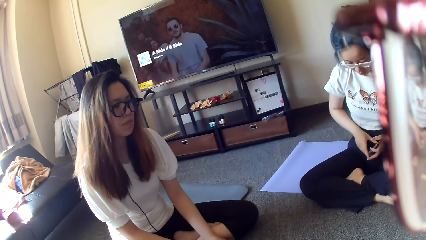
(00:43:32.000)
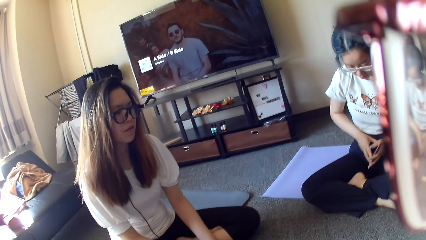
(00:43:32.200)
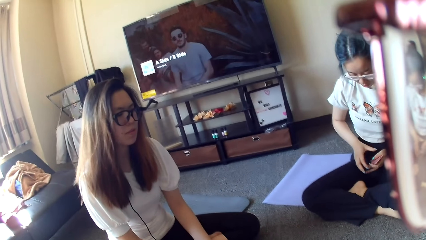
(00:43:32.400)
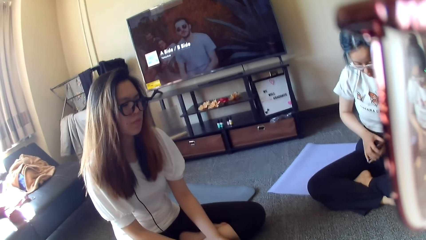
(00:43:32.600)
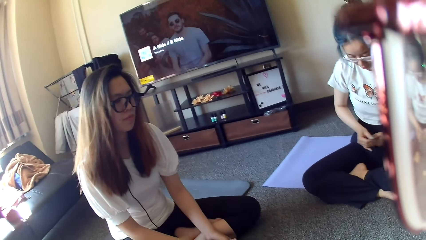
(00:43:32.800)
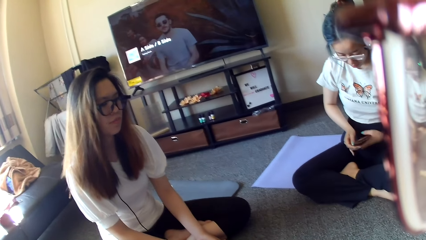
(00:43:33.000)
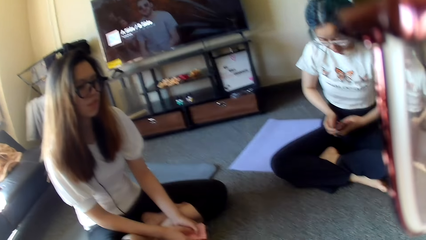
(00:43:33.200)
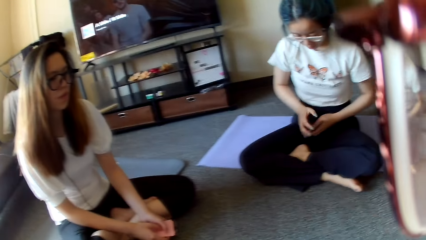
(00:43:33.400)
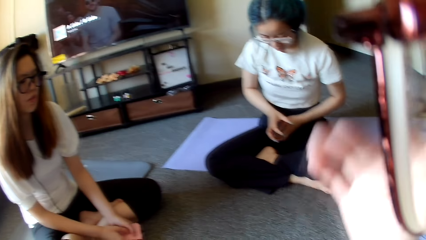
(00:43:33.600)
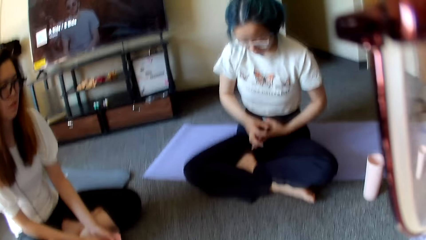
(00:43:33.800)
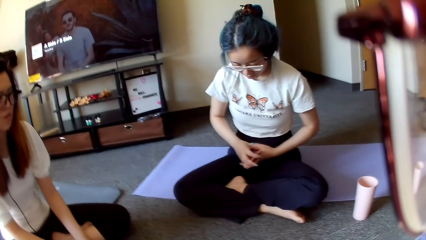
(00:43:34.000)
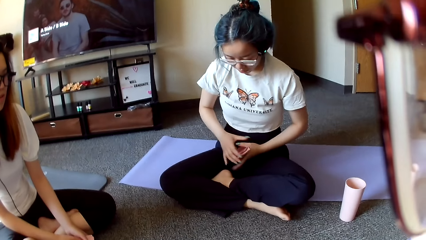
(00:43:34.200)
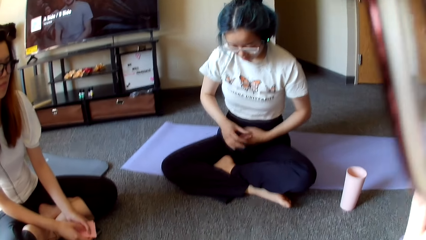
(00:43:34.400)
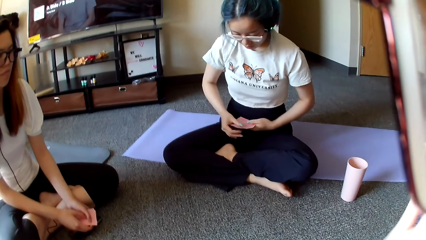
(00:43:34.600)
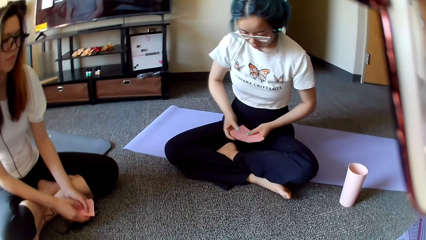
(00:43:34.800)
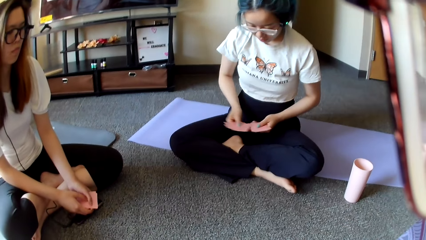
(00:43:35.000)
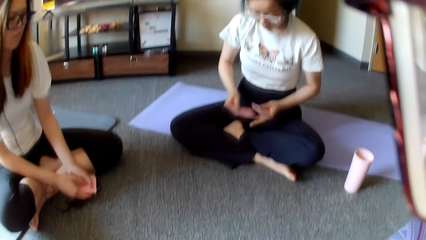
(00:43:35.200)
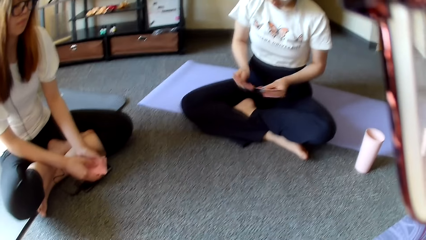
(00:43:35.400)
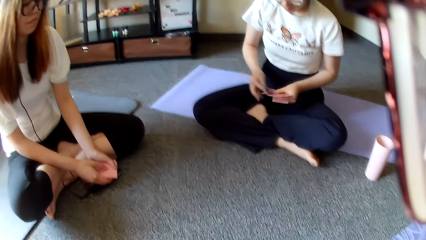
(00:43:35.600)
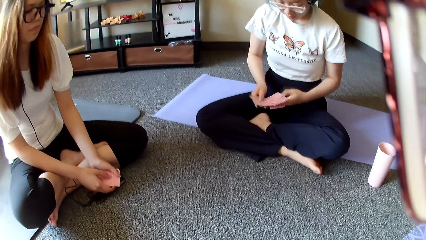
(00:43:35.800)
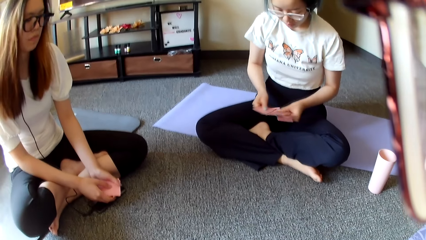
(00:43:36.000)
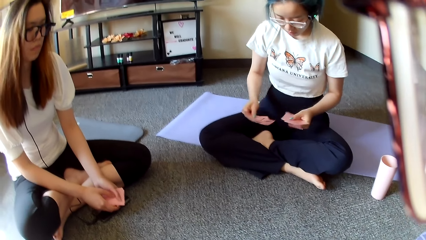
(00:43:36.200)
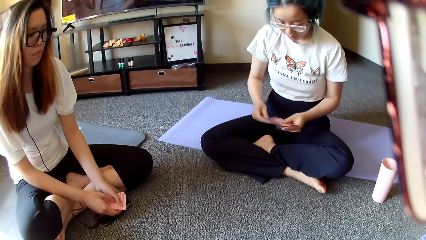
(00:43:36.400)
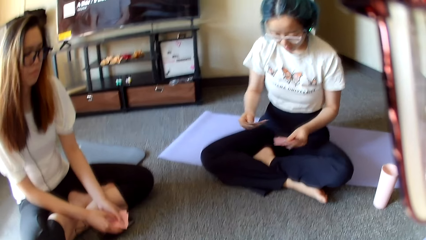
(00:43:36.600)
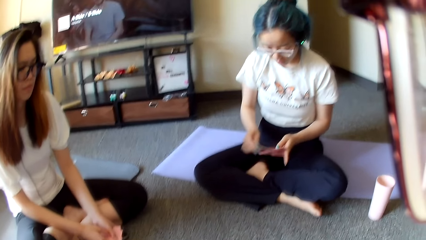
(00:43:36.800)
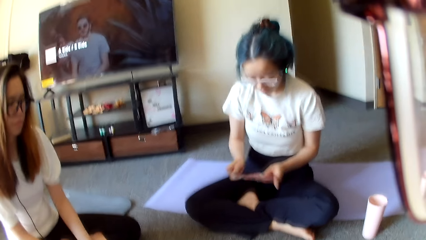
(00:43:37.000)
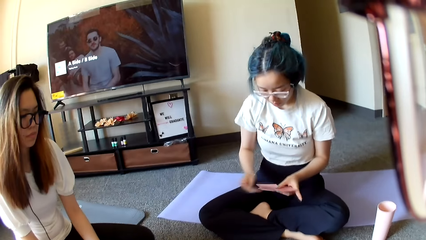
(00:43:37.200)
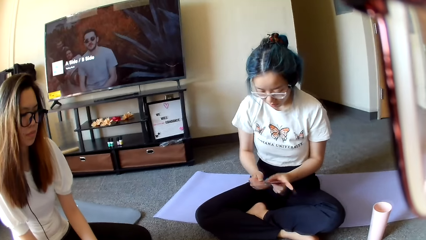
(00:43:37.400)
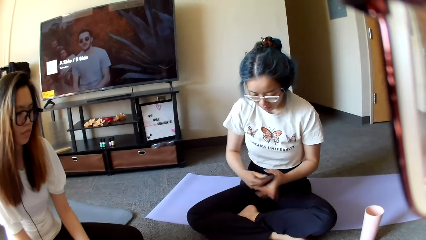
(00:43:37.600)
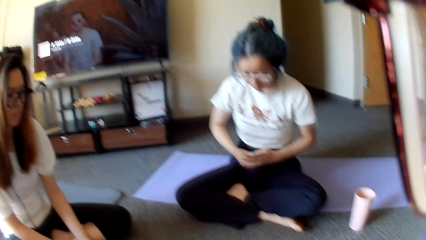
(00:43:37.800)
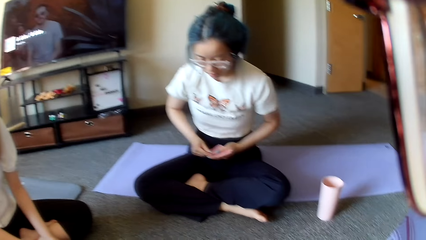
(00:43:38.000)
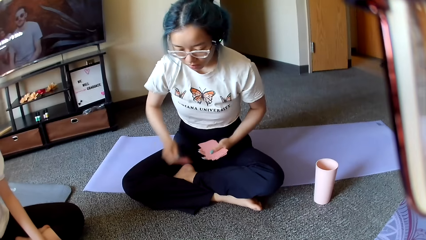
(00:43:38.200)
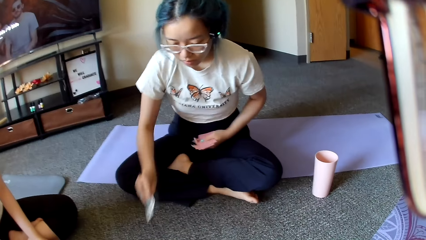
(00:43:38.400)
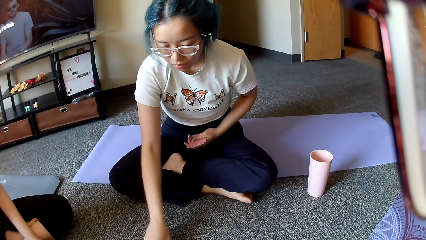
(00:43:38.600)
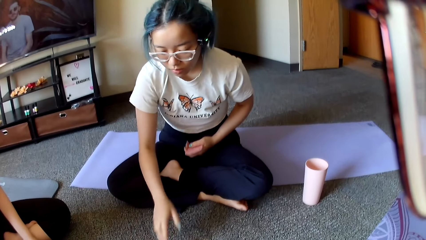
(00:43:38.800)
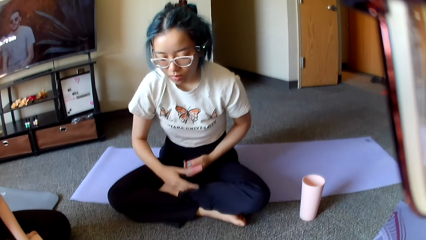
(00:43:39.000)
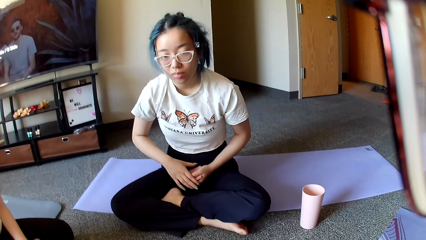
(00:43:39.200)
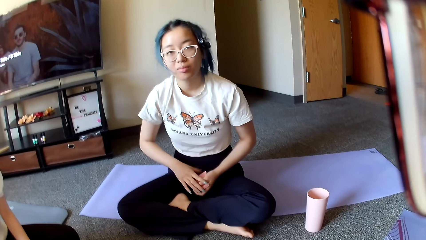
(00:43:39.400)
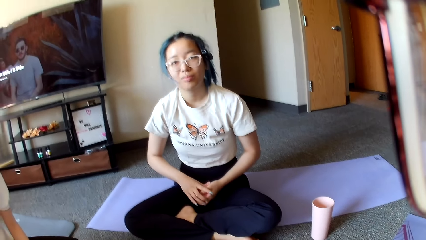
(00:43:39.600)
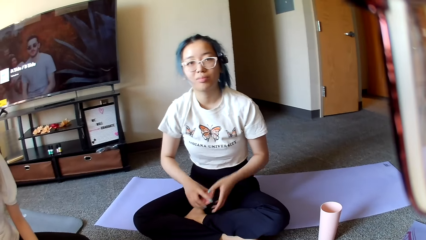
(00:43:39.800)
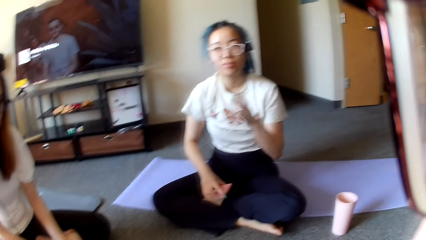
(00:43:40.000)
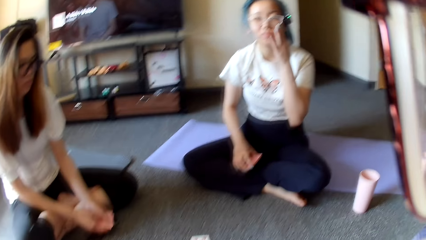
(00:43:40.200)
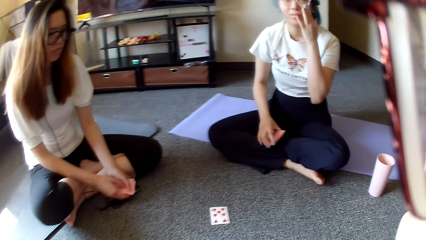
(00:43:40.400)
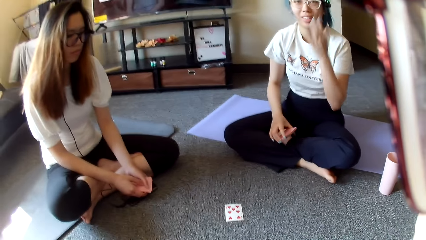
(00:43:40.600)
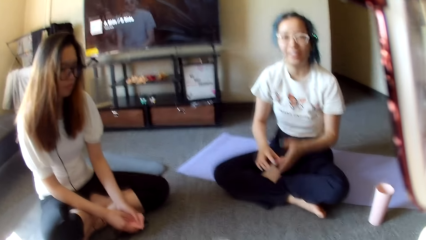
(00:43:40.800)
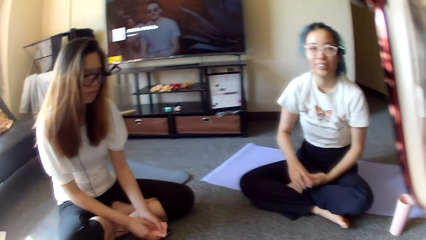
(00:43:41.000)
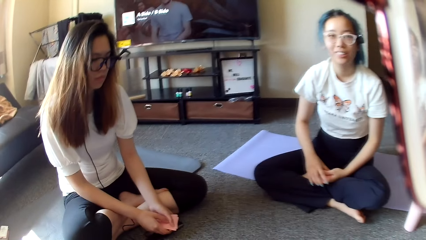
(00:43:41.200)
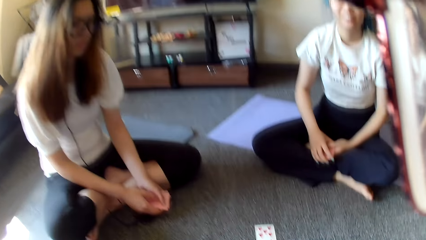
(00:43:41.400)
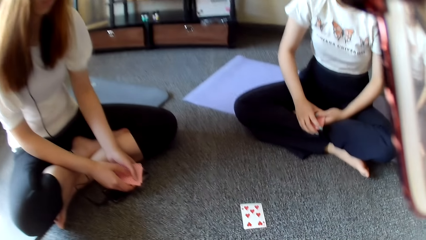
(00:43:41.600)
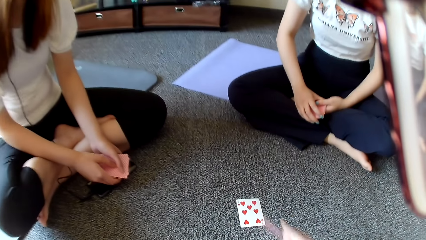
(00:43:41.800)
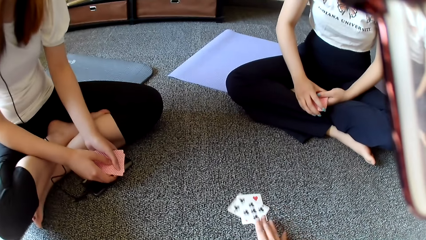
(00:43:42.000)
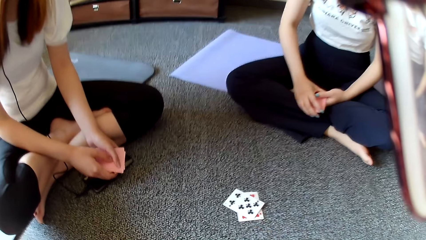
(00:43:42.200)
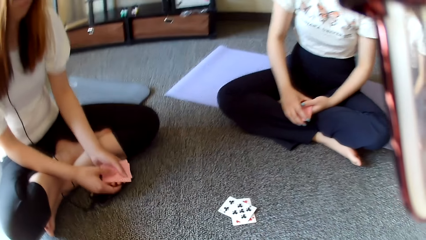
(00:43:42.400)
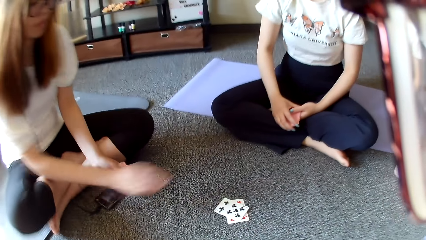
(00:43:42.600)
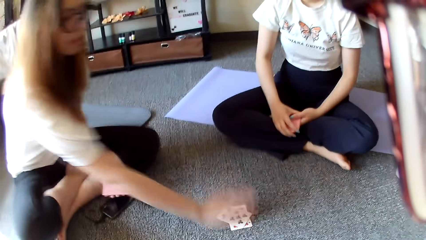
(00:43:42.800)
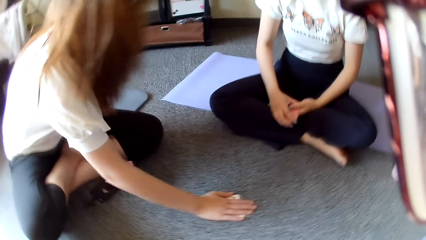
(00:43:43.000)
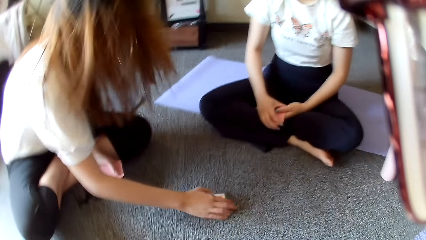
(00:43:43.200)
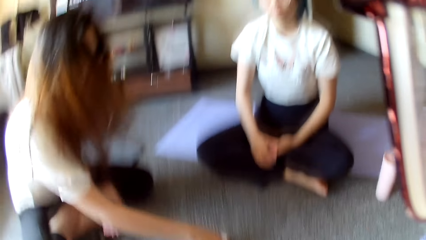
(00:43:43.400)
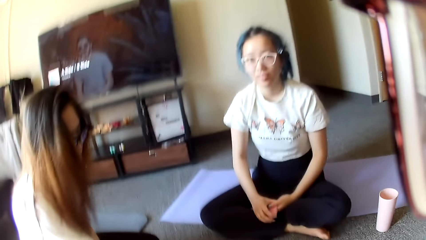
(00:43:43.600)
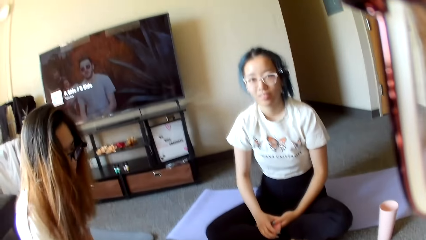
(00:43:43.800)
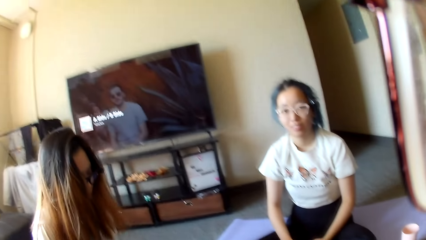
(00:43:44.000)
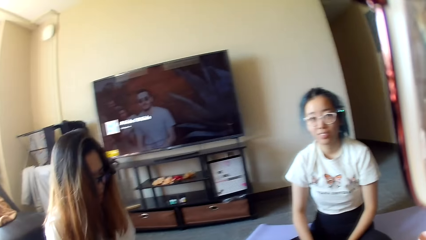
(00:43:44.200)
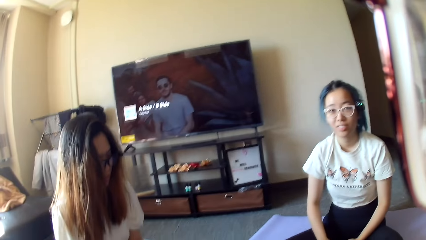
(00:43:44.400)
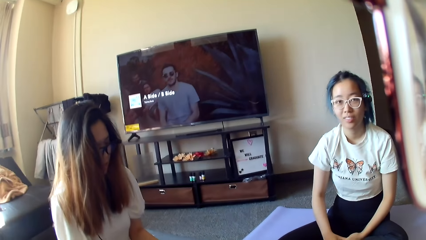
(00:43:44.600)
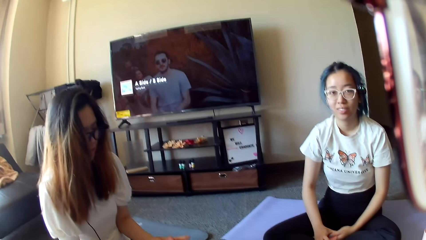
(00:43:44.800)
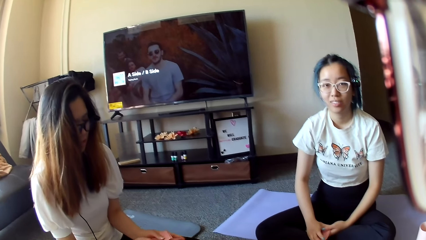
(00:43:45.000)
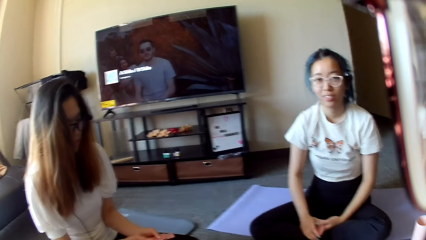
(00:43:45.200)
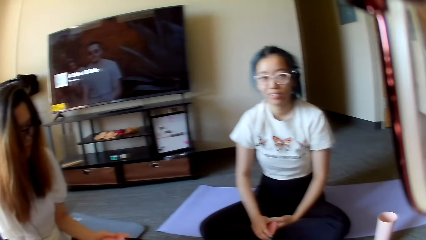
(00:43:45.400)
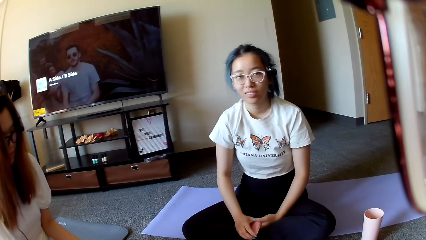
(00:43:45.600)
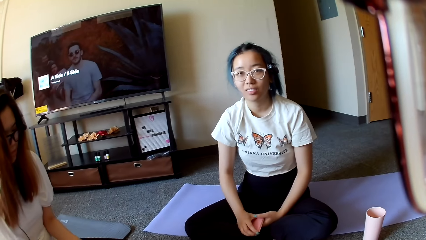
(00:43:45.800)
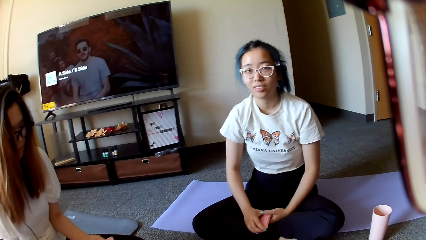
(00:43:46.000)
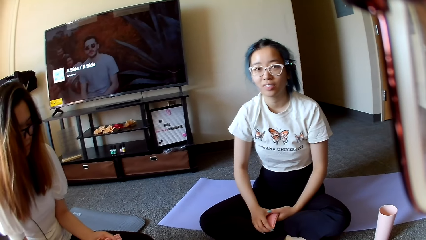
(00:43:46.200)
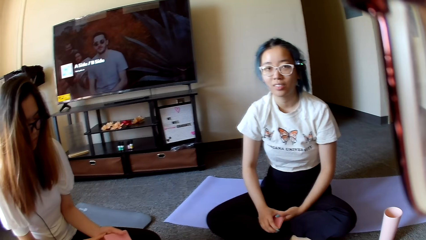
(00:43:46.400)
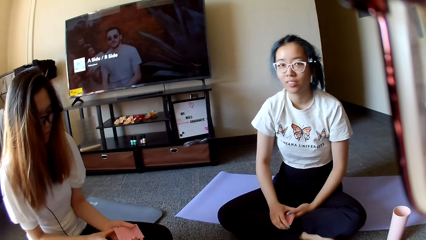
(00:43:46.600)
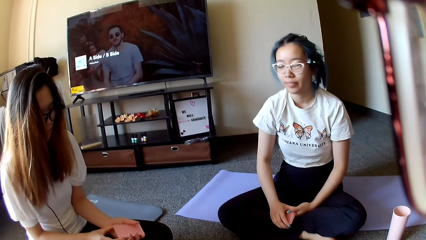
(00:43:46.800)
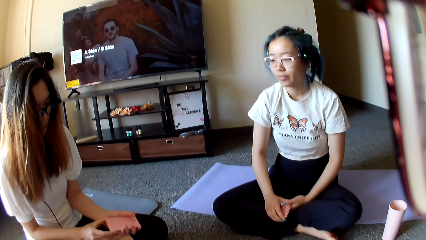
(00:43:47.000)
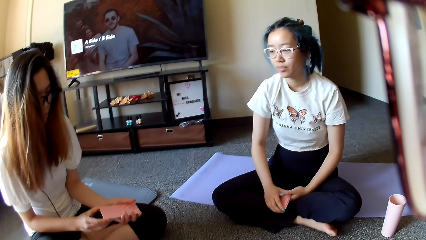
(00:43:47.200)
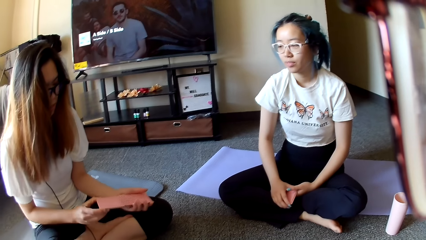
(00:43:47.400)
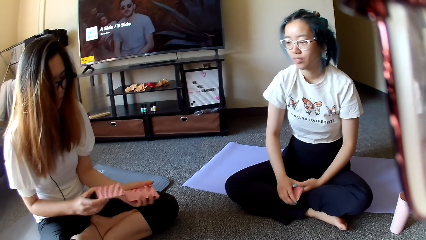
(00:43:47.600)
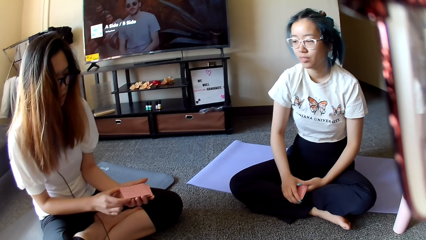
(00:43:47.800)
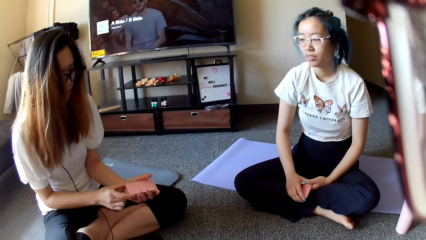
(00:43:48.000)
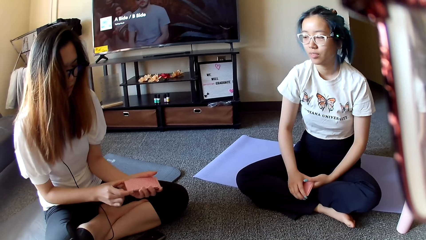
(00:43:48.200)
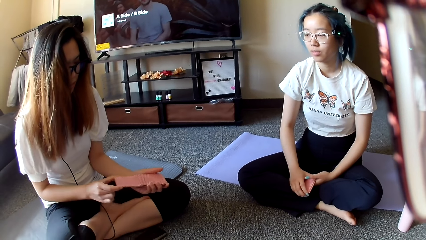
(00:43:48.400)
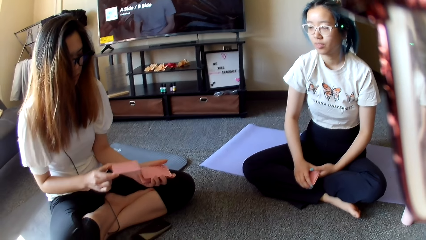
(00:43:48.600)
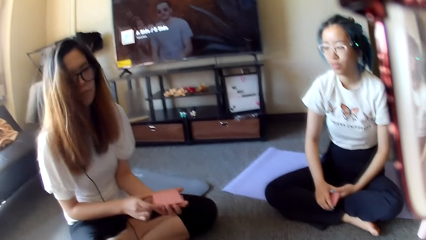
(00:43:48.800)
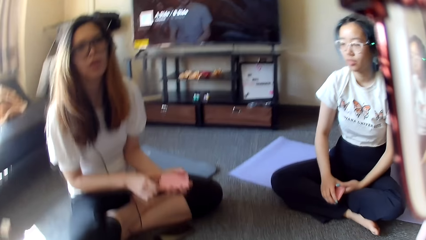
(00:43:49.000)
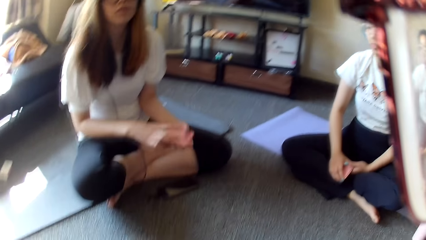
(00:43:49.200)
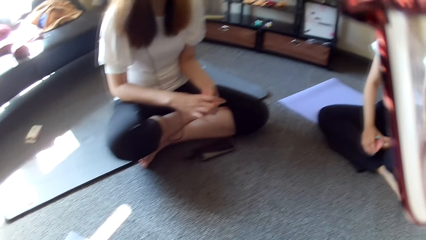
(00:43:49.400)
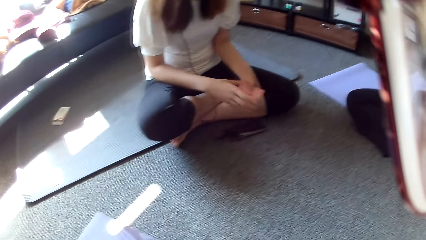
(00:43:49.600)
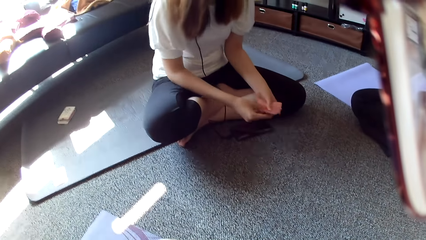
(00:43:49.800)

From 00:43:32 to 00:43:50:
A woman shuffles cards. The woman places a card on the floor, scratches her face and adjusts glasses. The camera wearer places a card on the floor. Another woman taps on the floor and grabs the cards. The camera wearer looks around. The other woman selects the cards and shuffles cards.
